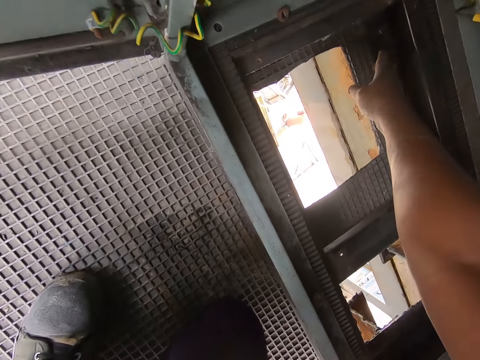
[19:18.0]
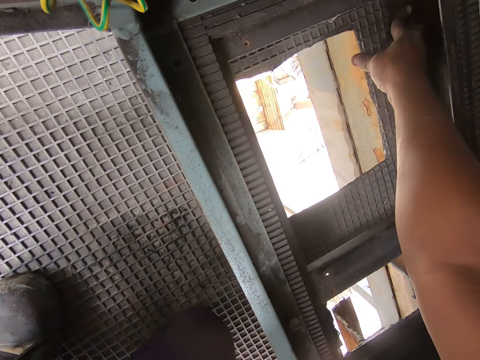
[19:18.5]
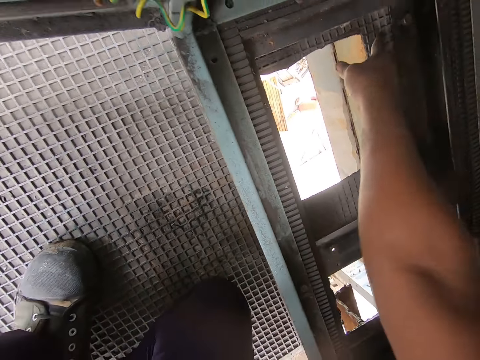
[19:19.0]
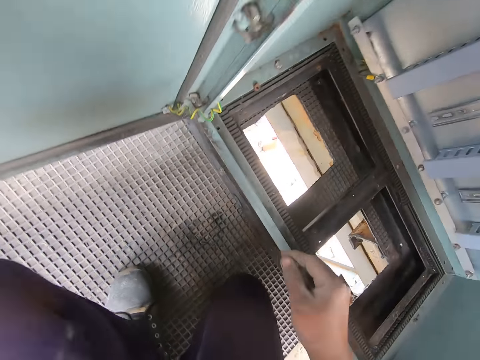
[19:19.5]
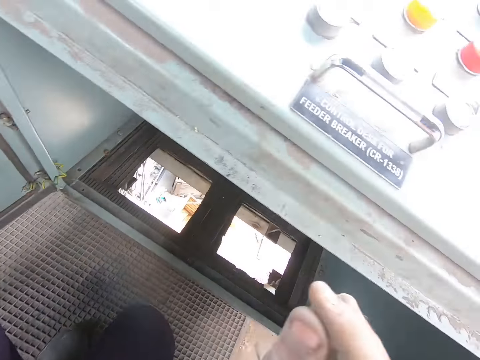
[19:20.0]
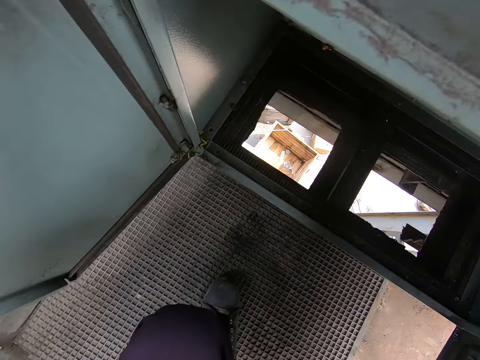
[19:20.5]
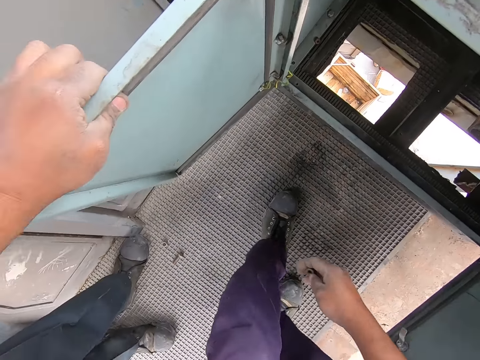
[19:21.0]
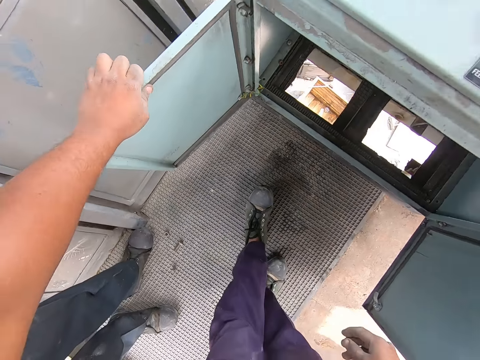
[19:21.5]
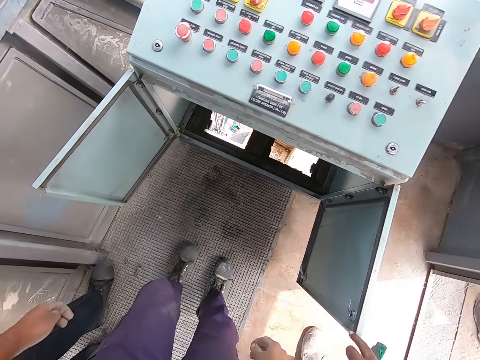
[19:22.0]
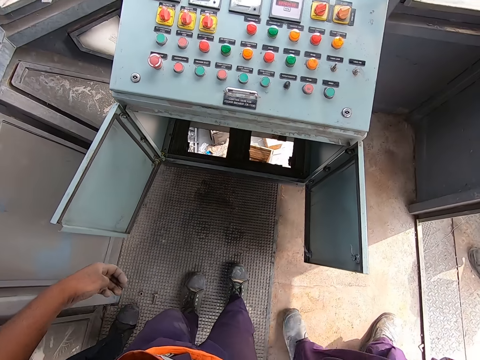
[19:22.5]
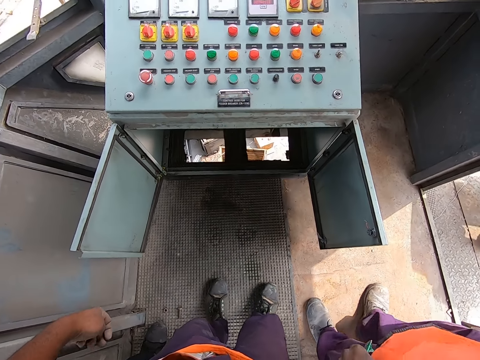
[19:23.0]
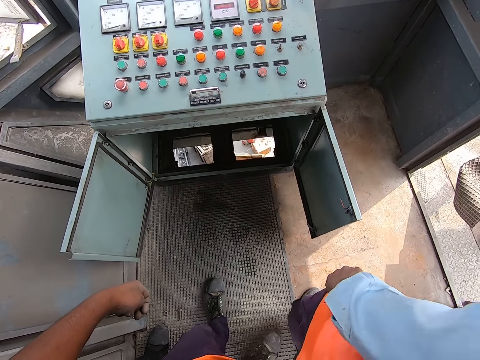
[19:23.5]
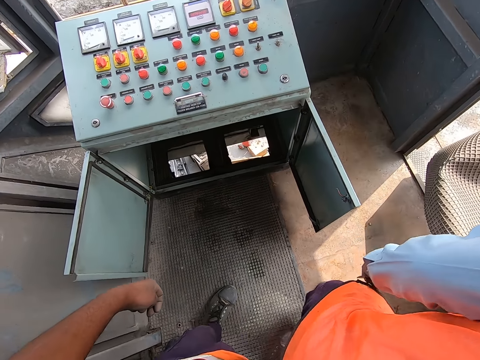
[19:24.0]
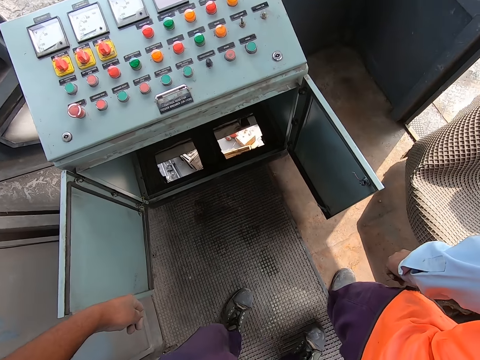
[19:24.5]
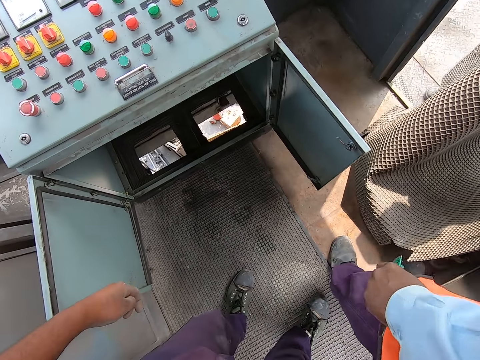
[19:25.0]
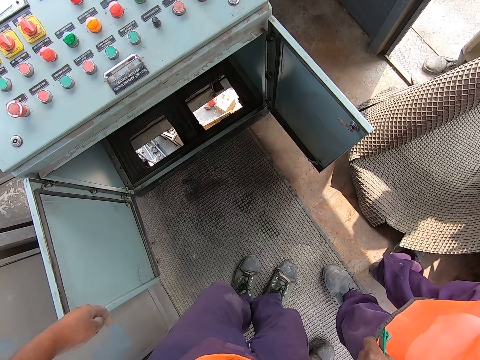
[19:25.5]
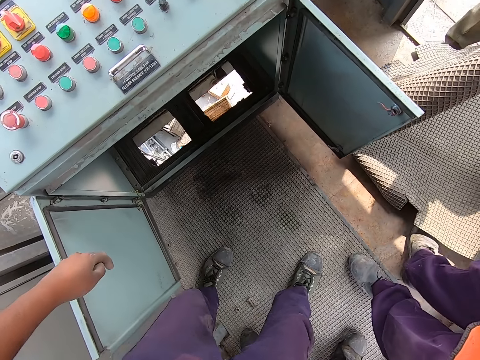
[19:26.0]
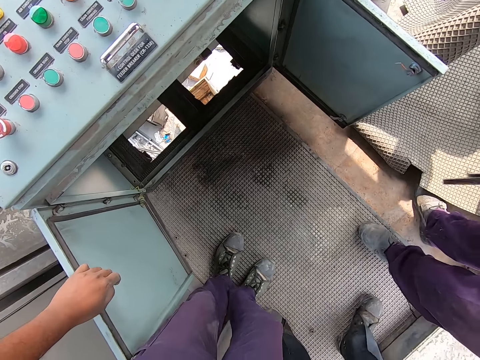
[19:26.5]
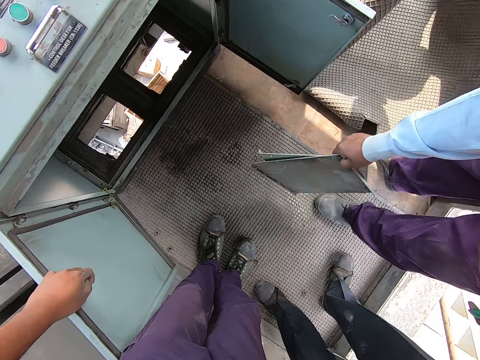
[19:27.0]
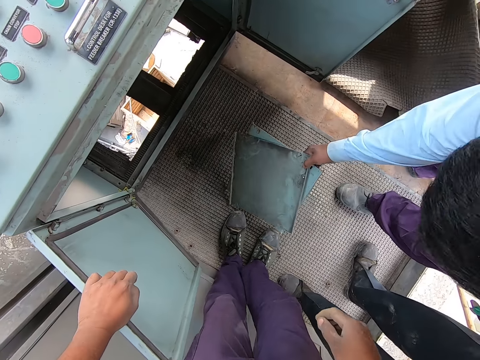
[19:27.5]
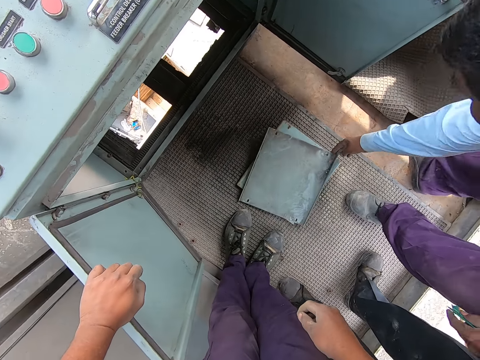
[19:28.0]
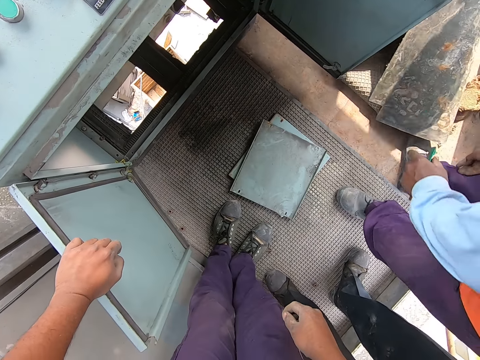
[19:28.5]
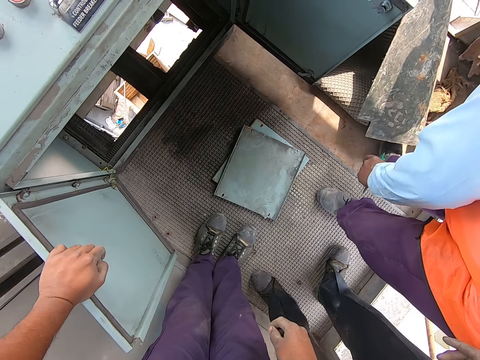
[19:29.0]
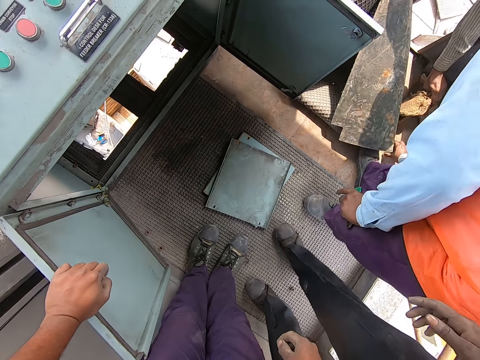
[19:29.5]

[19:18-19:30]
The camera wearer shakes the parts of the control panel box. They touch the control box. They look around. They drop the nut on the floor. They stare at the control panel box. They look around the construction site. They look around the floor. A person puts the plates on the floor.

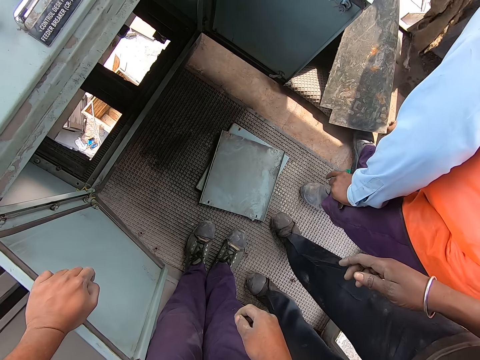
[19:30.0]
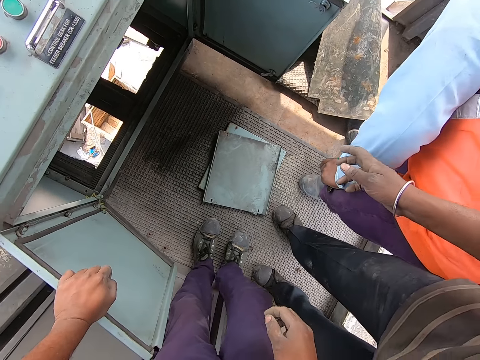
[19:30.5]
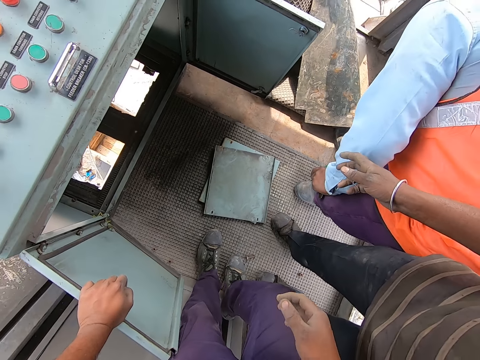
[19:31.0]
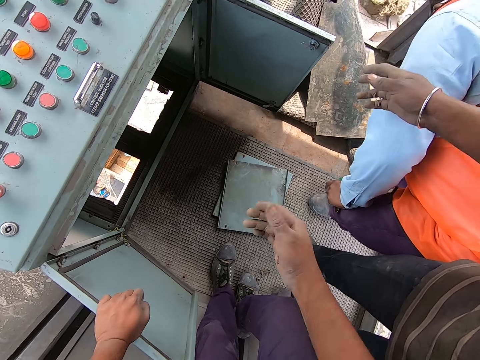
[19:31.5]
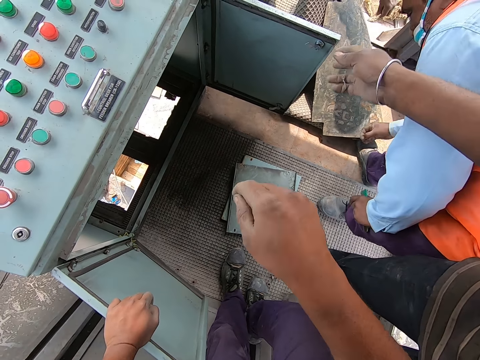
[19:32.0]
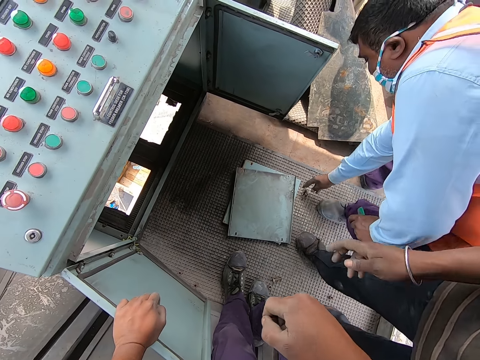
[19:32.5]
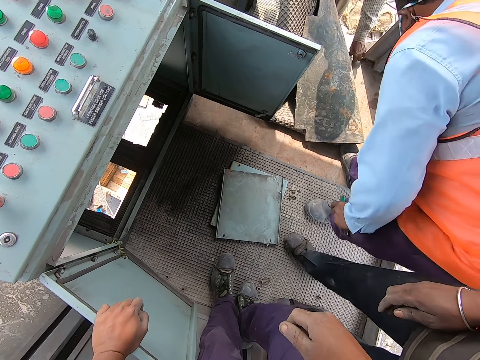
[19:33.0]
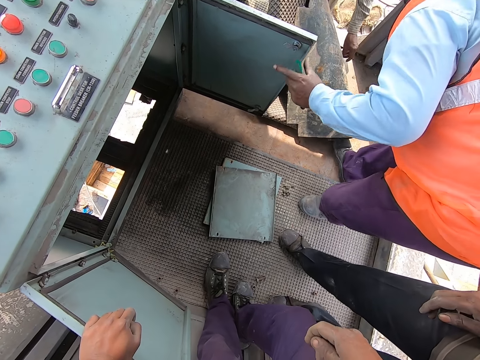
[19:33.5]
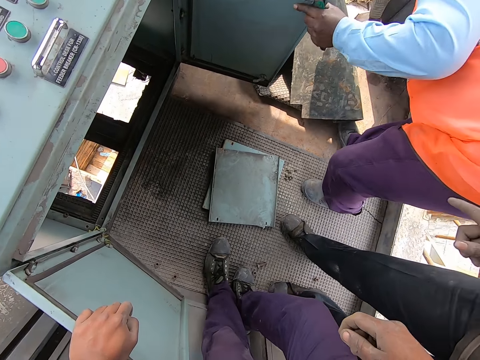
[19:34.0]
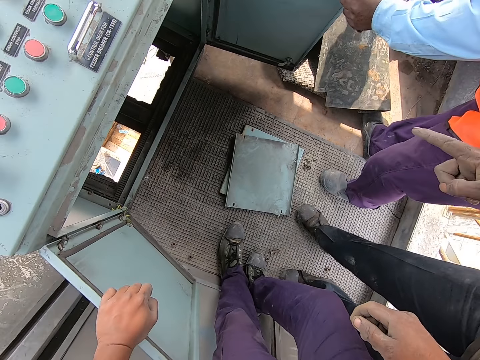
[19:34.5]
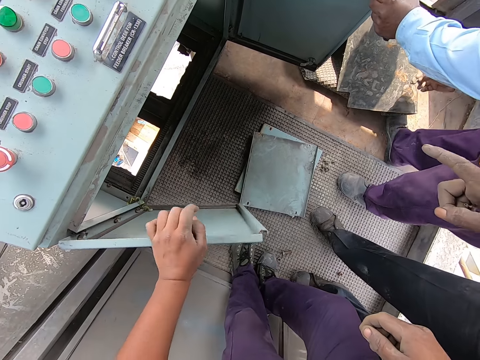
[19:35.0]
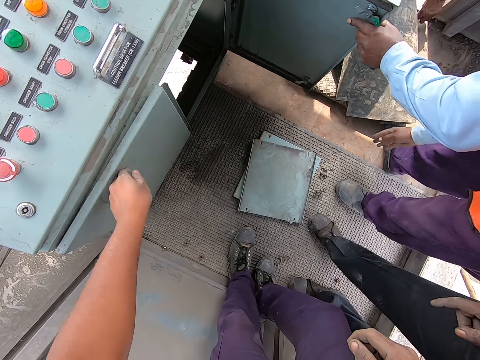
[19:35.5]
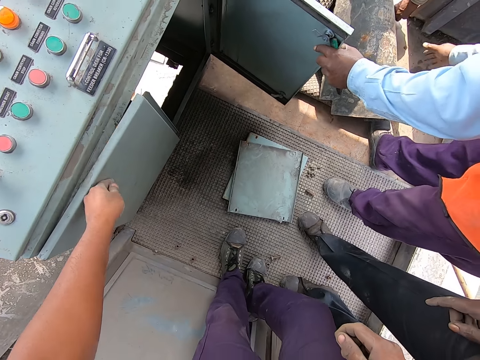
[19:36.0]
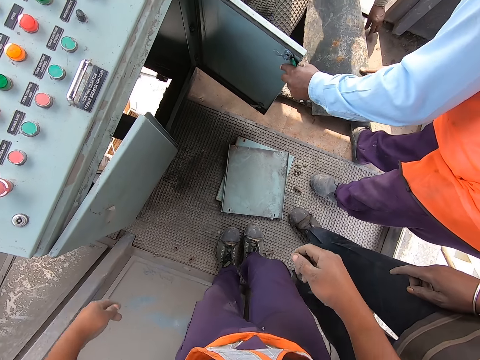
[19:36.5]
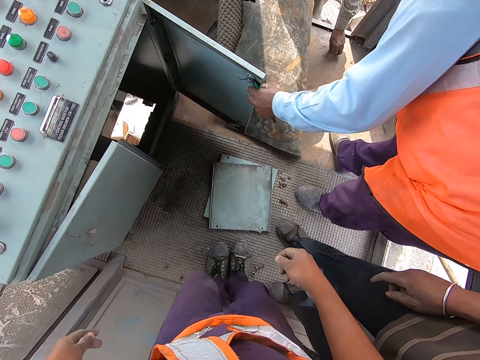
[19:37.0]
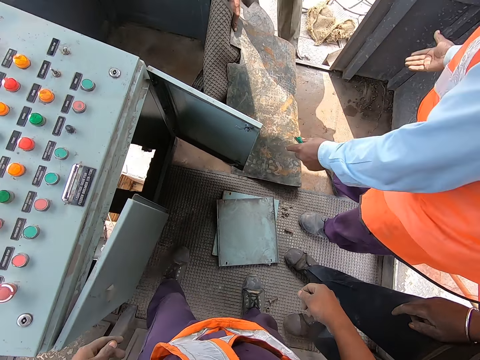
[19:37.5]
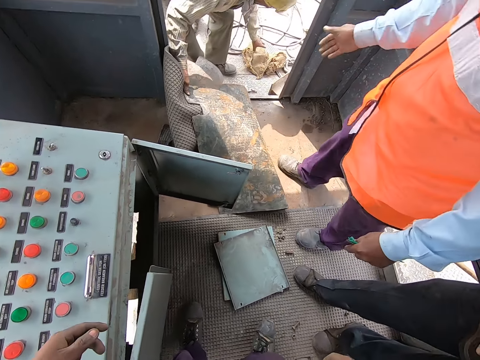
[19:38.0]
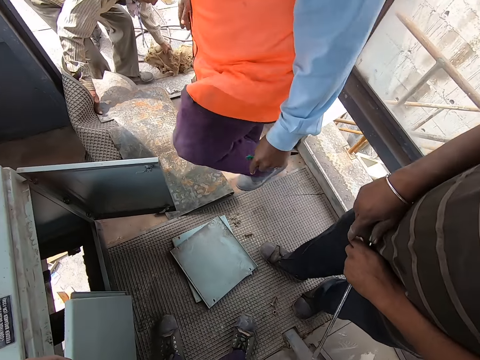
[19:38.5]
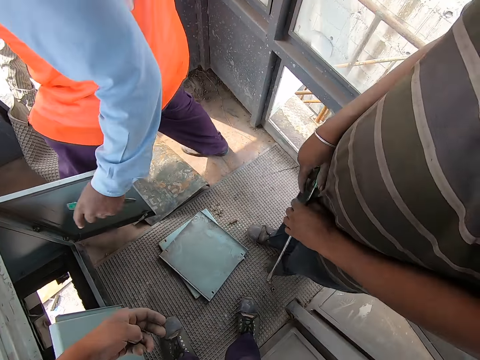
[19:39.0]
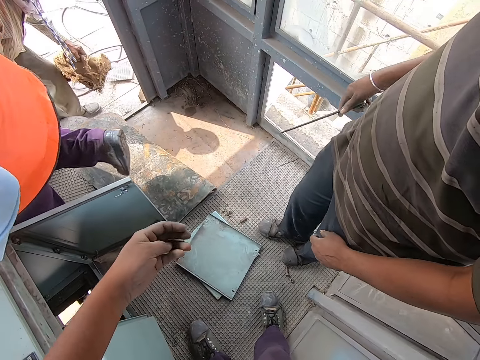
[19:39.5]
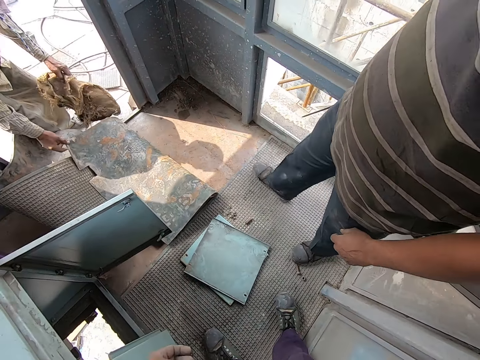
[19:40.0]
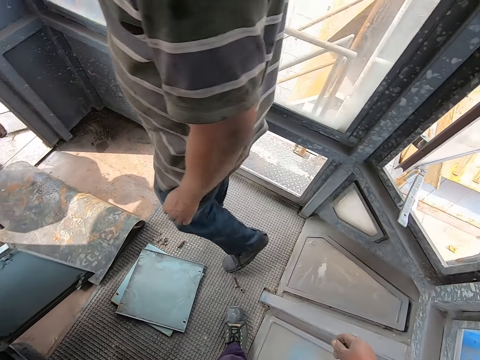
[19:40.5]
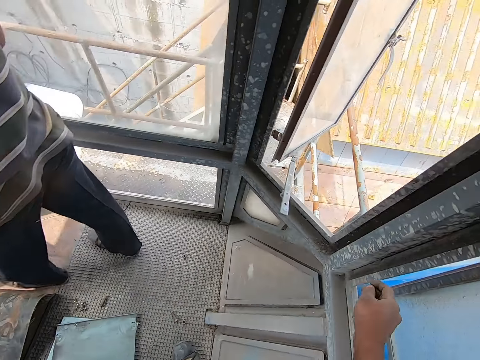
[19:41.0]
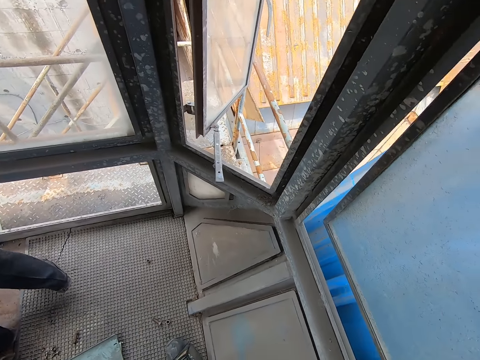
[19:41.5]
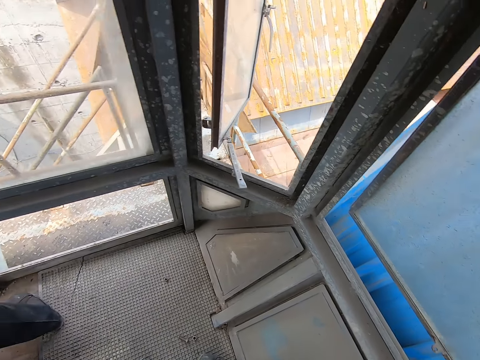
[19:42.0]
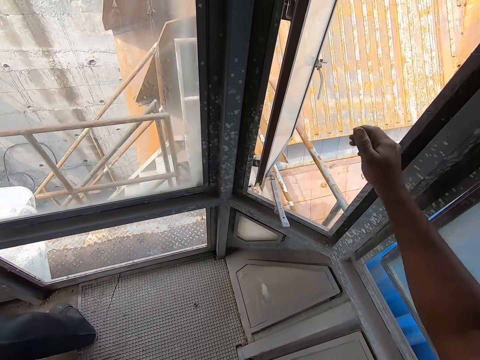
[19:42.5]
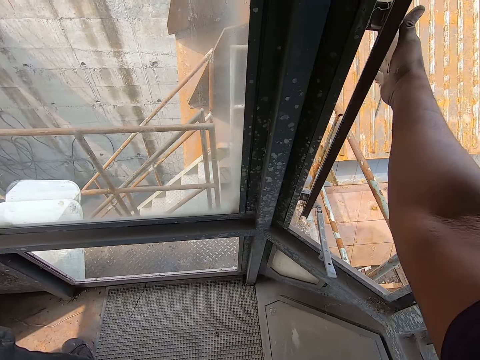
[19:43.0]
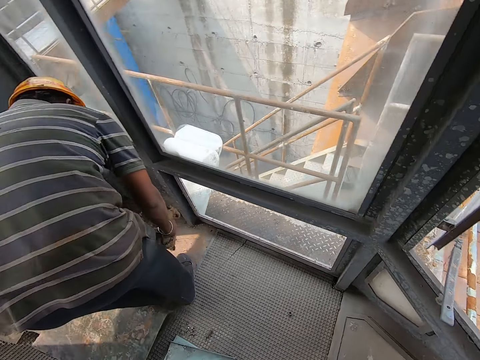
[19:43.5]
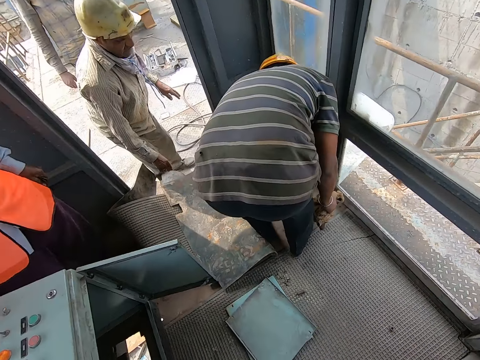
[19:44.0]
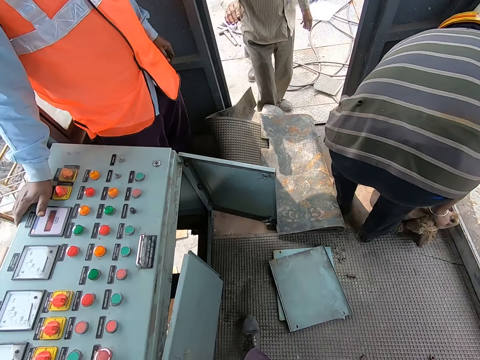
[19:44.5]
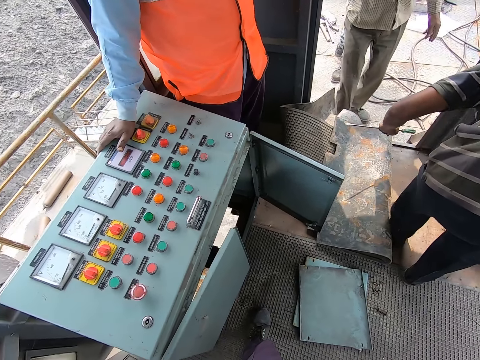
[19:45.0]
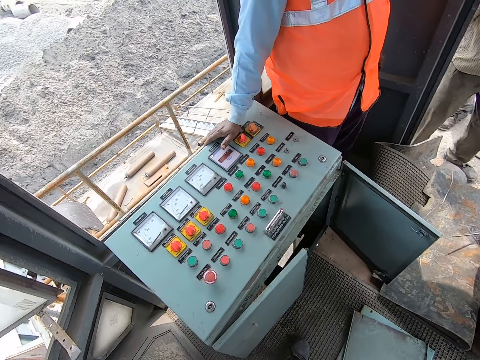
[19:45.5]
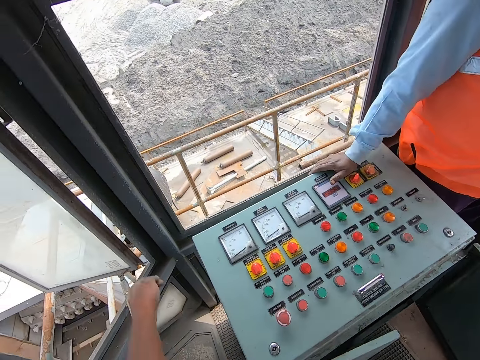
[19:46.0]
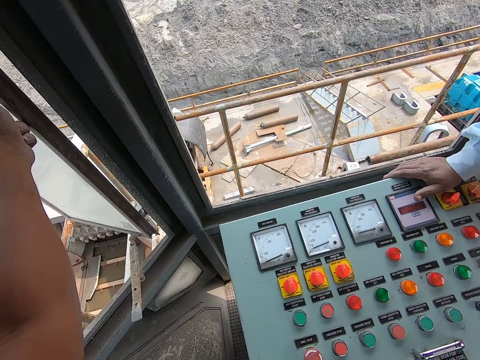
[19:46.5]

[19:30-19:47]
The camera wearer moves his hand. A person points at the control panel box with his finger. The camera wearer closes the control box door. Another person drops the bolt on the floor. The other person walks around the construction site. The first person walks around the construction site. The camera wearer opens the window. He pushes the window. He opens the window again. He looks around the construction site. He walks around the construction site.
